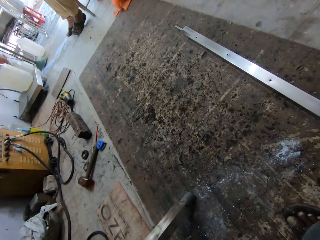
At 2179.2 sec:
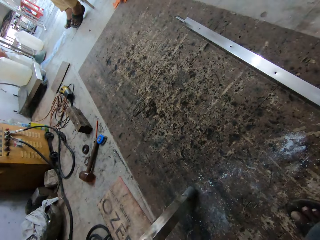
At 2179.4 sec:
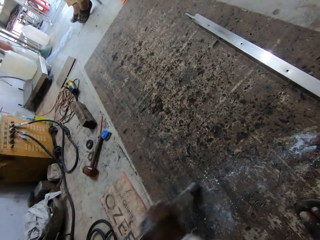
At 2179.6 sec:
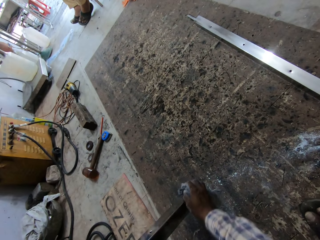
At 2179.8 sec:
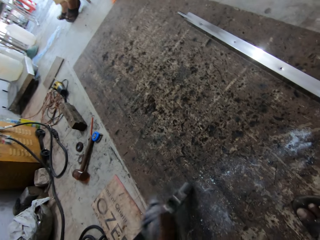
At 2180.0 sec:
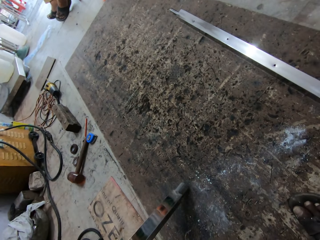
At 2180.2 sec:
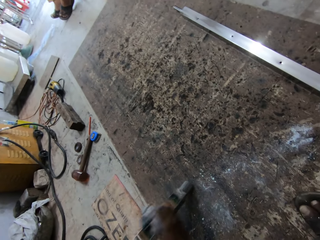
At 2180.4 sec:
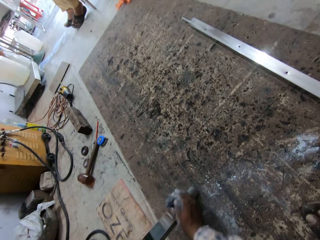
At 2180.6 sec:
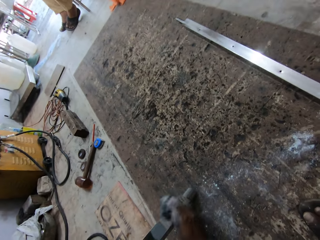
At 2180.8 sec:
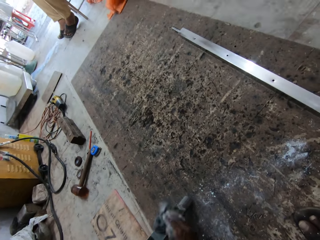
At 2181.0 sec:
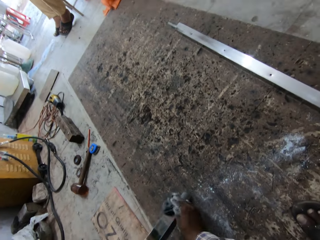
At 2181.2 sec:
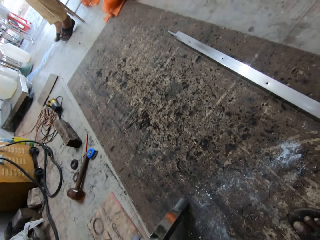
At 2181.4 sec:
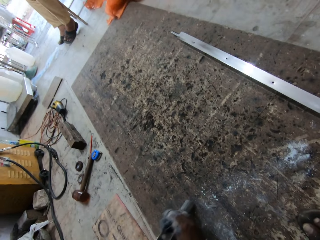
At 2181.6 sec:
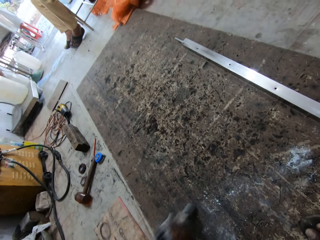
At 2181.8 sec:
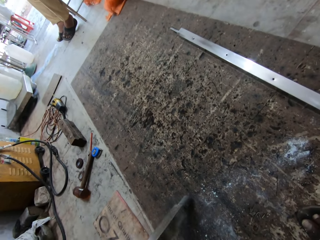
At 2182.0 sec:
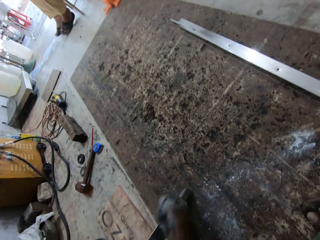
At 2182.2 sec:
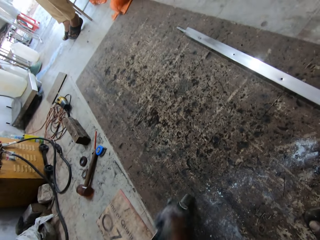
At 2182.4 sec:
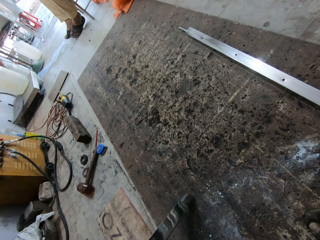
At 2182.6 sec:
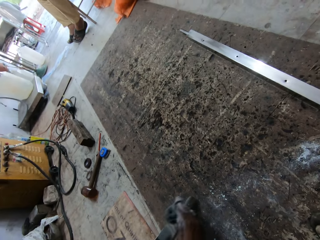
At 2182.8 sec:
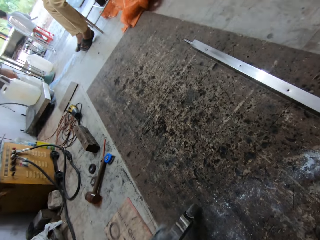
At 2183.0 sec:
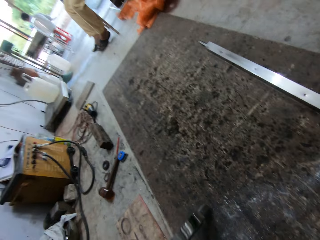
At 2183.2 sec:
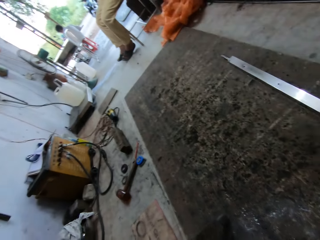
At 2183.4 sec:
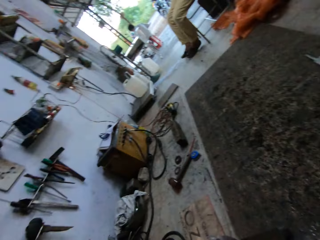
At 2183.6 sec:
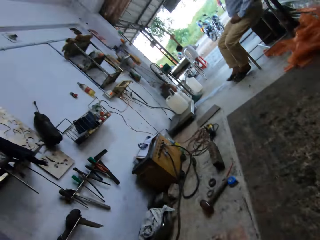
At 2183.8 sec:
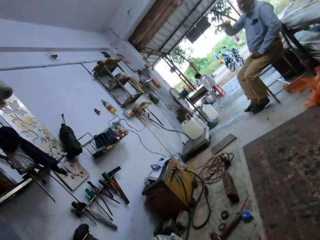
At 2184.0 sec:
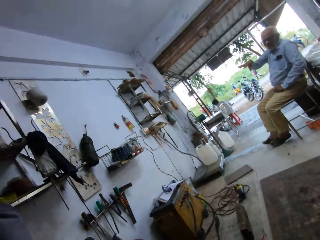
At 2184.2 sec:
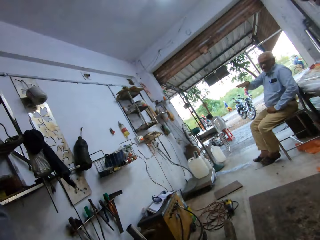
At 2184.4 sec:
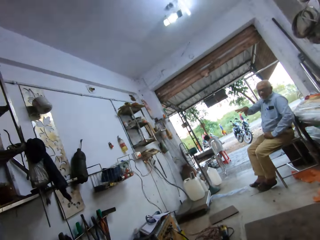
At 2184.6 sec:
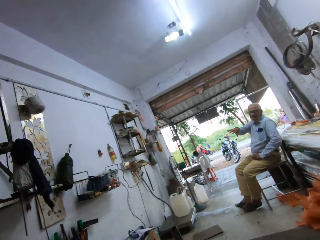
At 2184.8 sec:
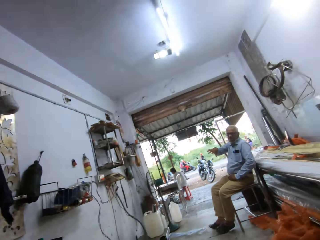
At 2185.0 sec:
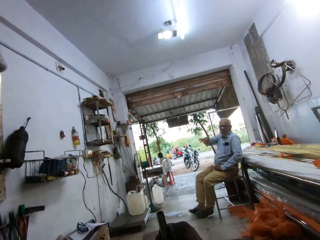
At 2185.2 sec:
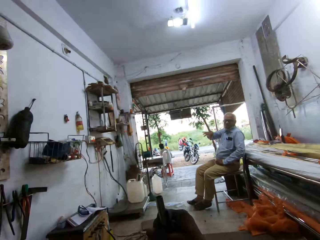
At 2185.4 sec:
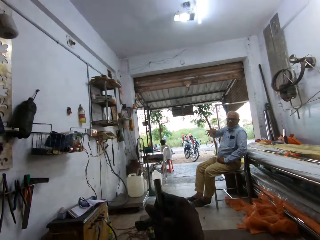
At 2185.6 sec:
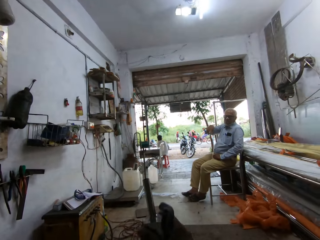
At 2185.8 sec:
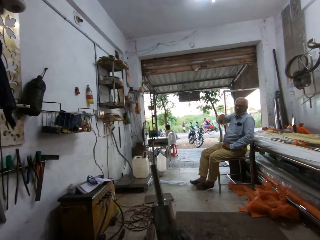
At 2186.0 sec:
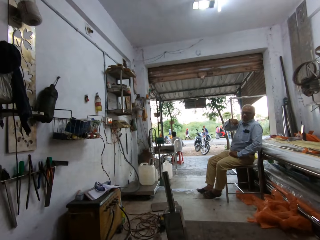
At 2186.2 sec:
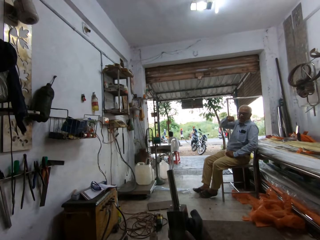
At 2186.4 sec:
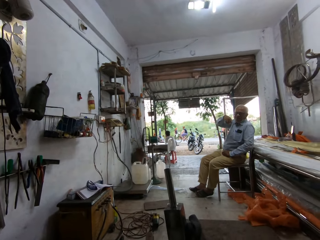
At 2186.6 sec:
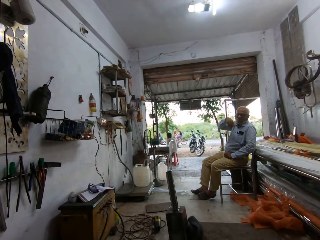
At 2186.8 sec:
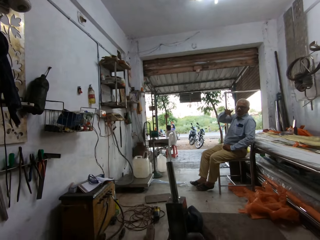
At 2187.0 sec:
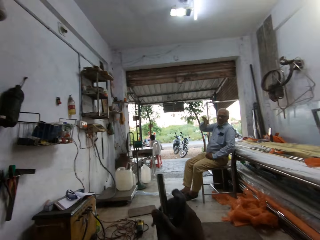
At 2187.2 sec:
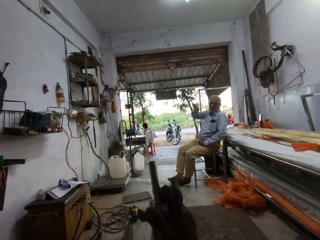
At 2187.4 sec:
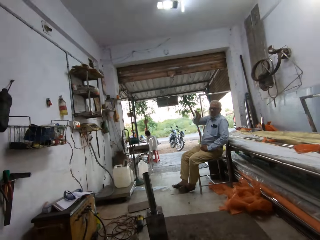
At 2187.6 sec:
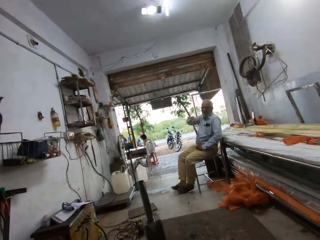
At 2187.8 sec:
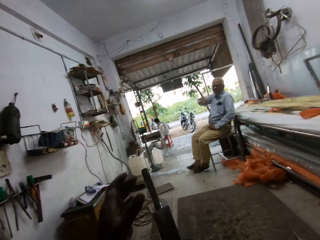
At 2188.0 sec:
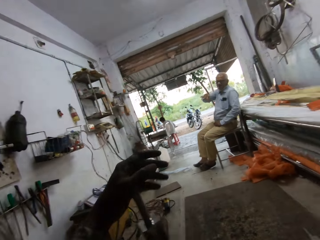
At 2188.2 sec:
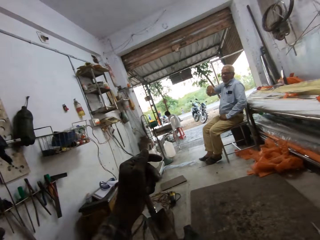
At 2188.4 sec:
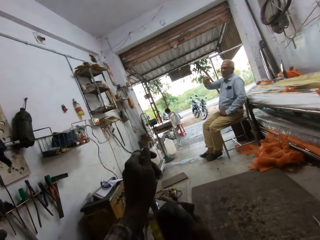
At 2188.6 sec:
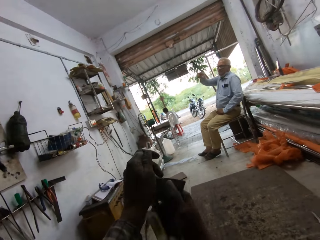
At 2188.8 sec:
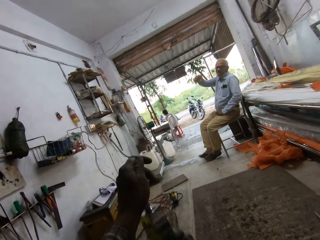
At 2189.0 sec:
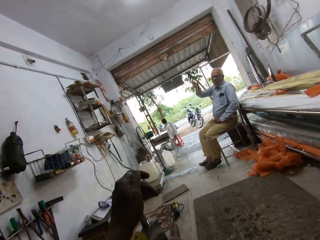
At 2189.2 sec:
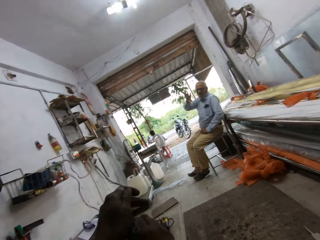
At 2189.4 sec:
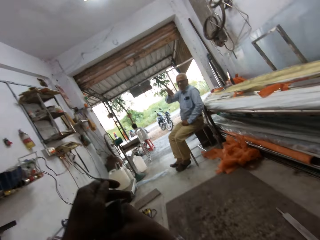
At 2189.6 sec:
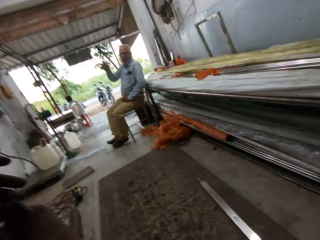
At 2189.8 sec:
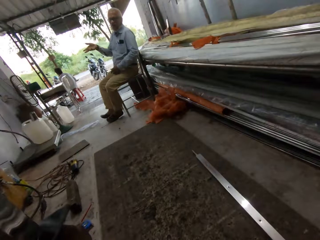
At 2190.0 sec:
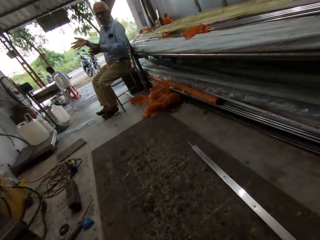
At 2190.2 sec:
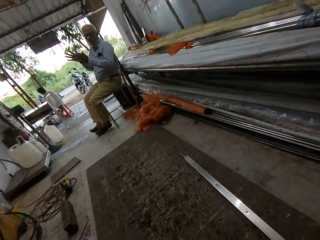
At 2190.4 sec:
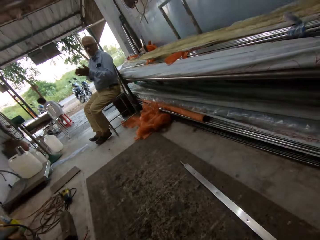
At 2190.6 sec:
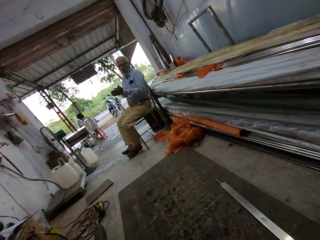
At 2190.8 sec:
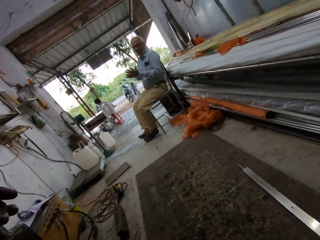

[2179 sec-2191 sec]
A man raises his hand. The man talks to the camera wearer. The camera wearer wipes the metal.

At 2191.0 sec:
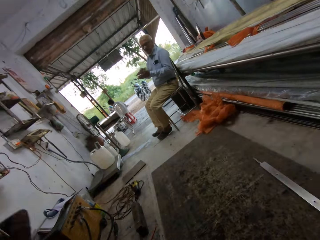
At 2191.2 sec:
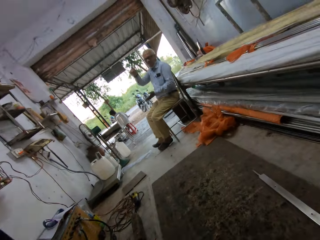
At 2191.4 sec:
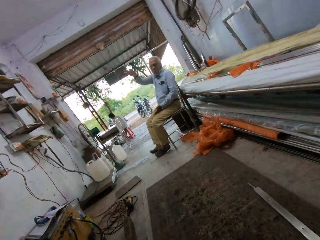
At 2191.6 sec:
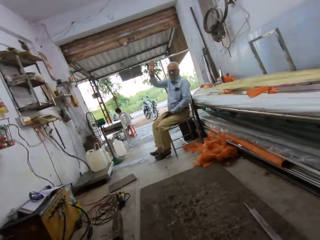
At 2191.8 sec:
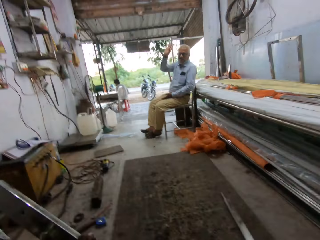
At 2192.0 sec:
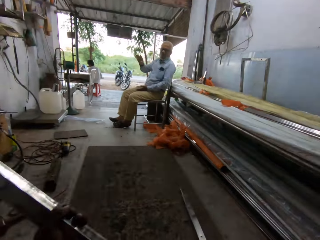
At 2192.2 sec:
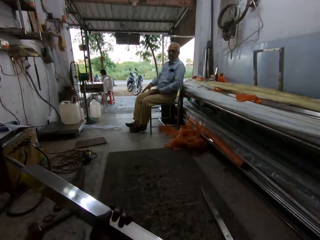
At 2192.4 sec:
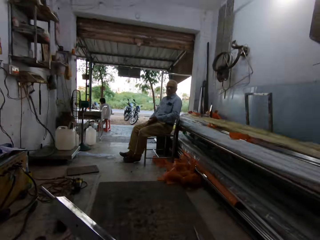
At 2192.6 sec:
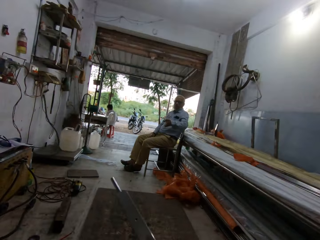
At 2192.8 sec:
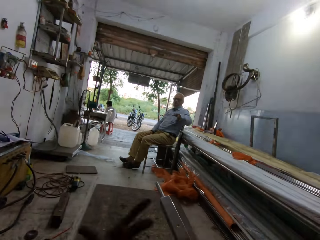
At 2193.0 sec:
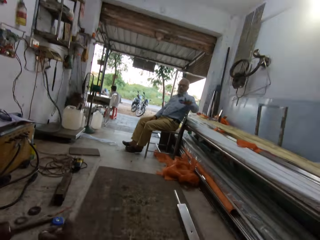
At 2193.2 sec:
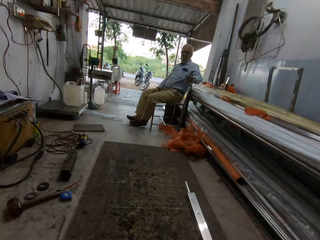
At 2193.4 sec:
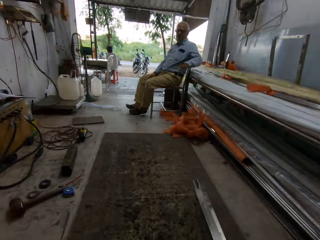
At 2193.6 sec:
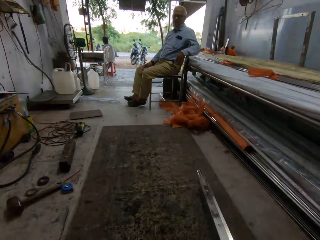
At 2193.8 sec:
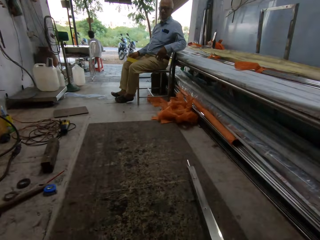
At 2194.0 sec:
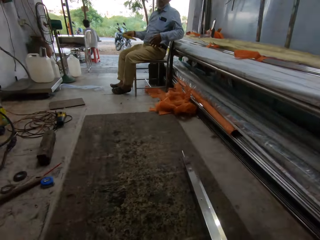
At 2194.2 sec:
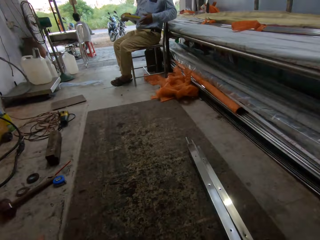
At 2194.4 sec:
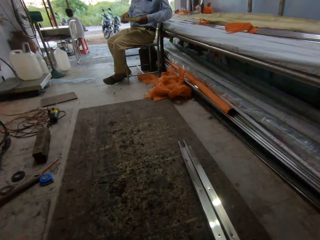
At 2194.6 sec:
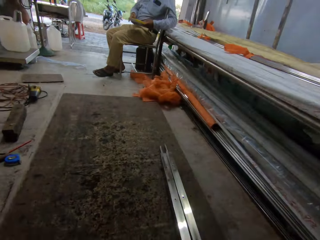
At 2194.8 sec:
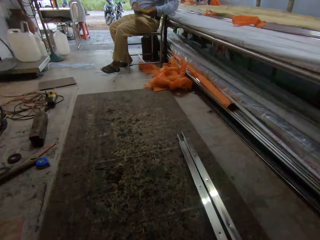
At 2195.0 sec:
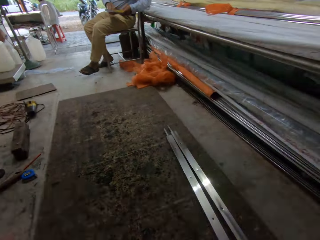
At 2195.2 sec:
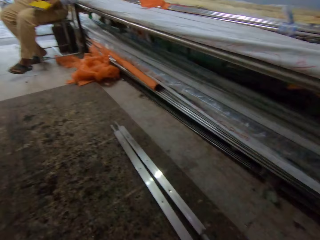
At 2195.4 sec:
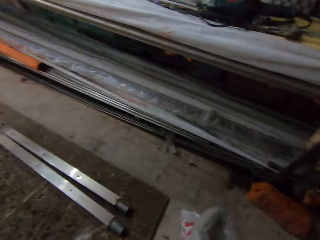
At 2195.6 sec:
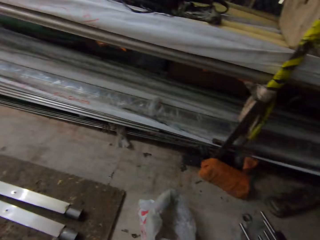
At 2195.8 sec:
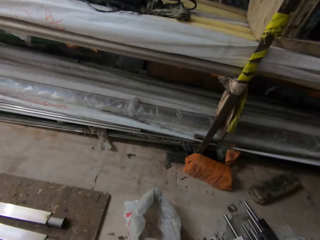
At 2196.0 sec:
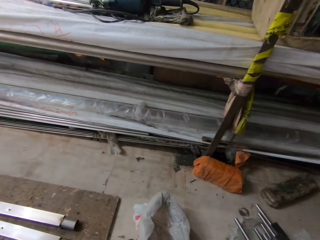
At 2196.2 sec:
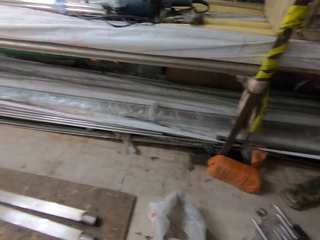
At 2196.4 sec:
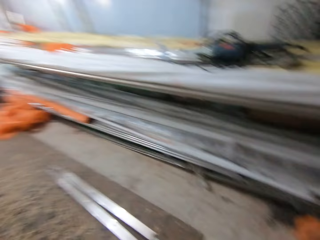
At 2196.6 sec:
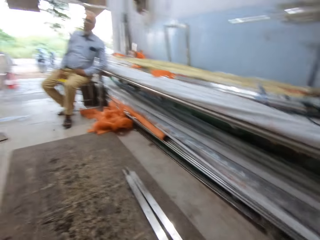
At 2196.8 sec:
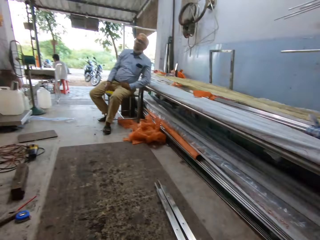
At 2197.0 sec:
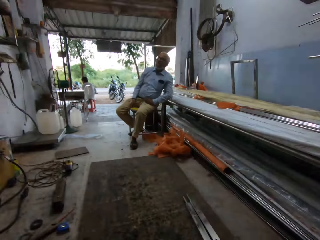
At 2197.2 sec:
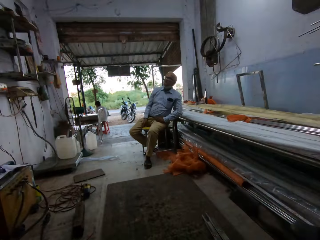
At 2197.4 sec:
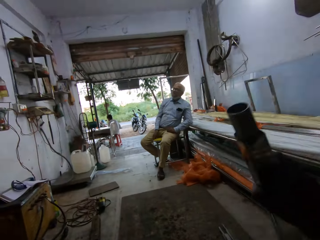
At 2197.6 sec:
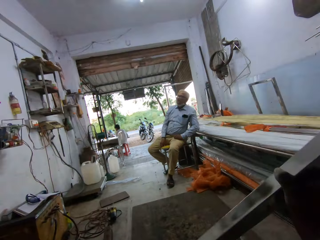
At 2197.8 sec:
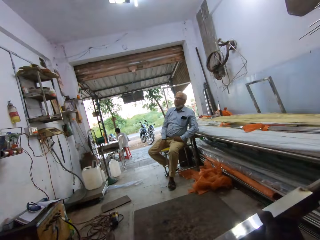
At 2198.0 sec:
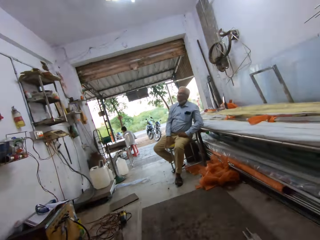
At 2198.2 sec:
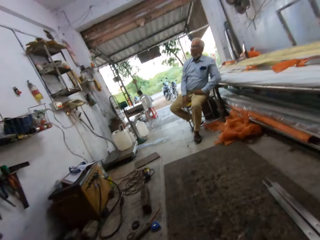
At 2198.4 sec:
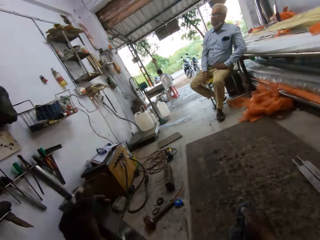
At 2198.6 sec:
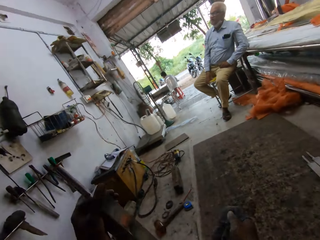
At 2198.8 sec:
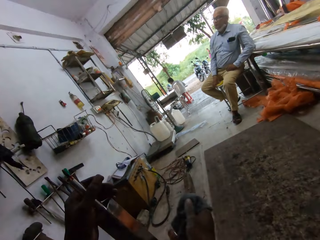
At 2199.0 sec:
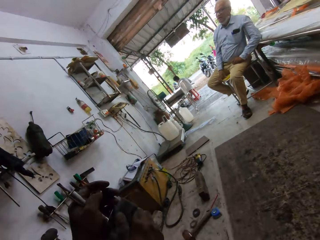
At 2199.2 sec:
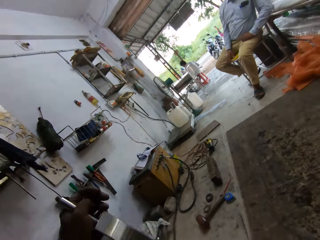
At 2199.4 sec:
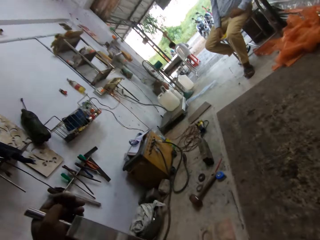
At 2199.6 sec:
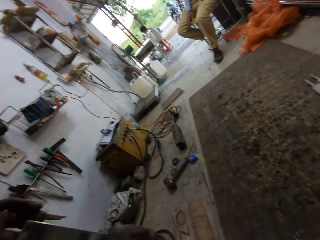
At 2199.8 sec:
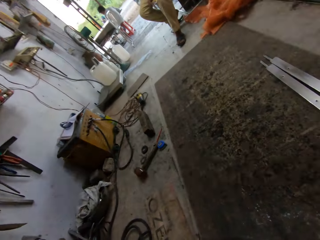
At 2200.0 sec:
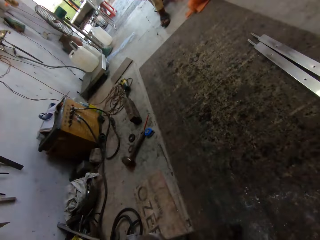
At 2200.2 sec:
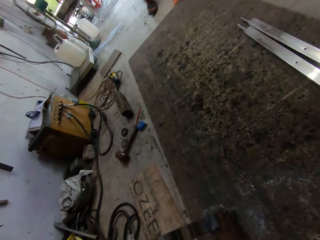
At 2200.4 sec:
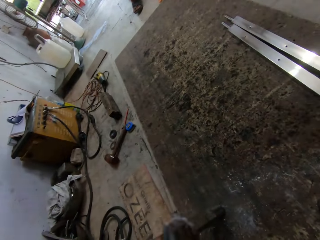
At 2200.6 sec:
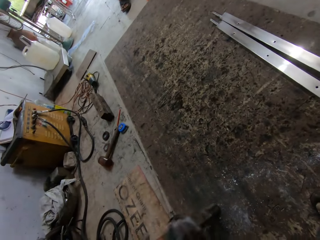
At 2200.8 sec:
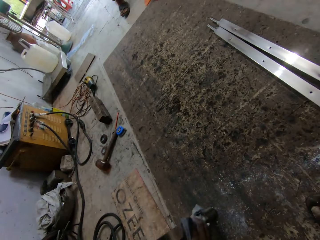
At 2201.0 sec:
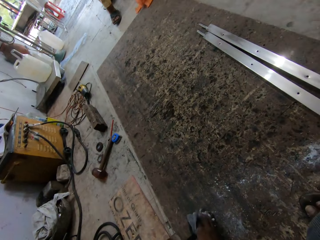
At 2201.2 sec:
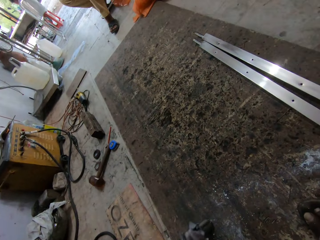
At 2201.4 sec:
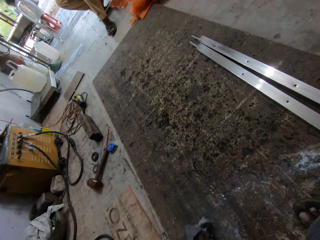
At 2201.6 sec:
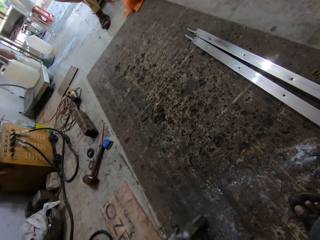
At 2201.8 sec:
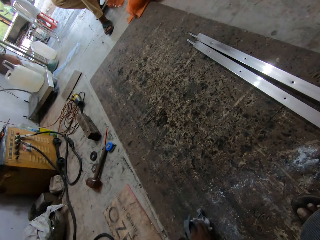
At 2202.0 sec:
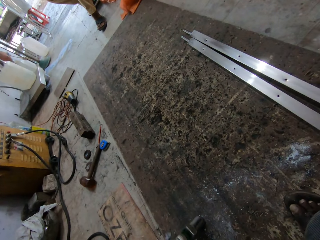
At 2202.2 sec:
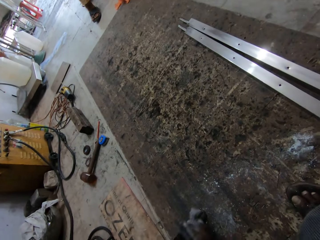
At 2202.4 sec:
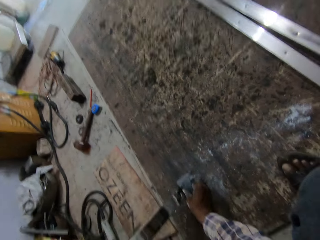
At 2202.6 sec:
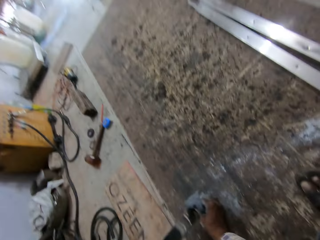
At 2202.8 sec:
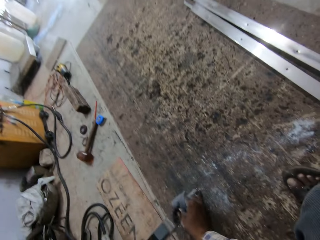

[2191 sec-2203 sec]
The camera wearer passes the metal pole from his left hand to his right hand. He drops the metal pole. He places the metal pole in his right hand on the work surface. He picks up the metal pole from the ground with his right hand. He passes the metal pole from his right hand to his left hand. He cleans the metal pole in his left hand with the rags in his right hand.
